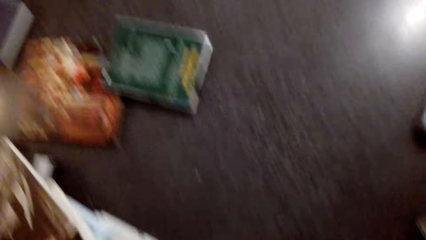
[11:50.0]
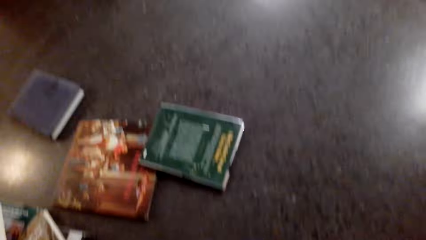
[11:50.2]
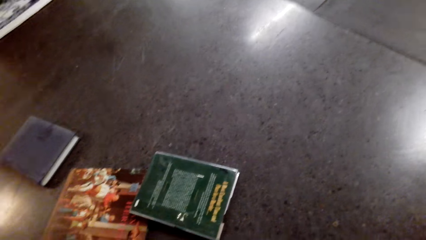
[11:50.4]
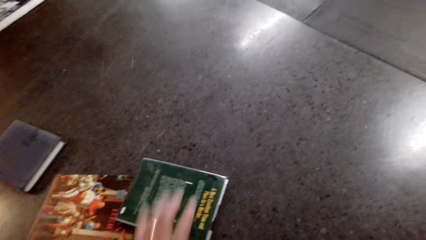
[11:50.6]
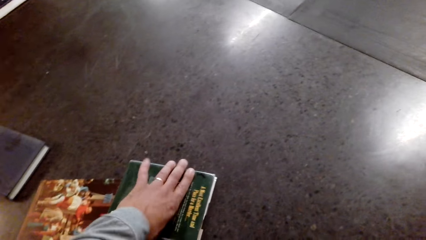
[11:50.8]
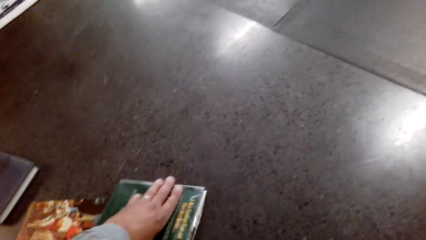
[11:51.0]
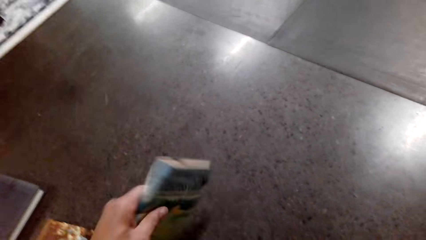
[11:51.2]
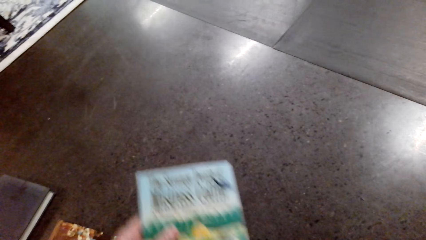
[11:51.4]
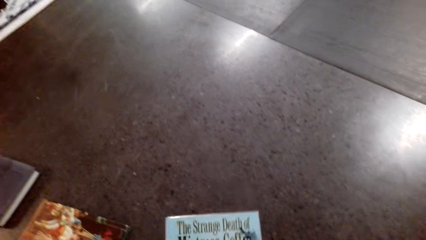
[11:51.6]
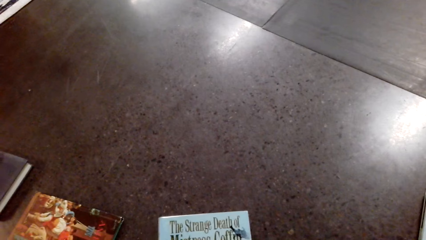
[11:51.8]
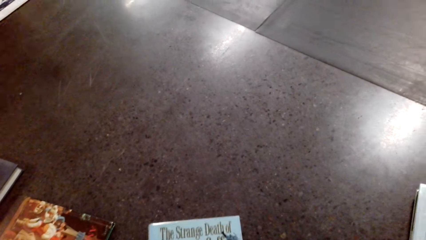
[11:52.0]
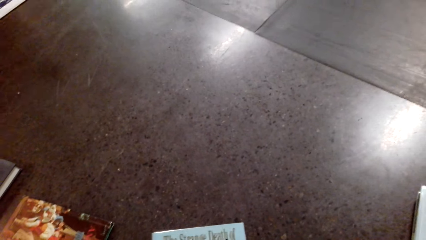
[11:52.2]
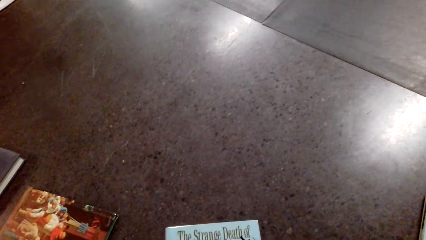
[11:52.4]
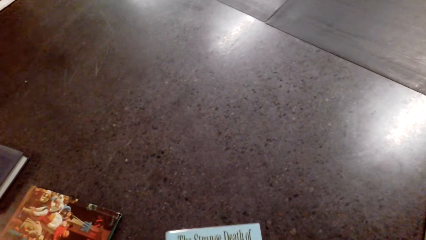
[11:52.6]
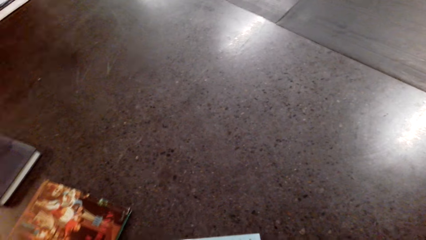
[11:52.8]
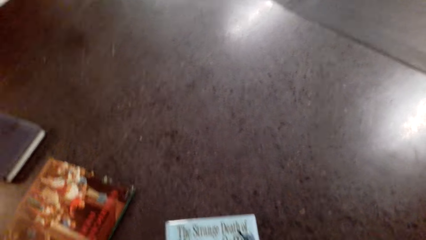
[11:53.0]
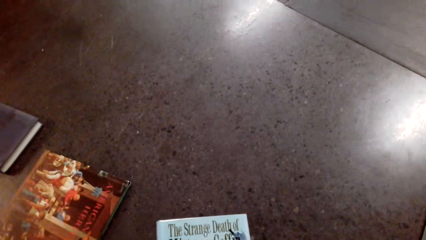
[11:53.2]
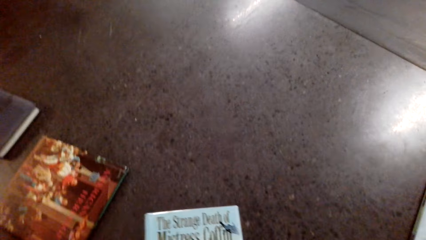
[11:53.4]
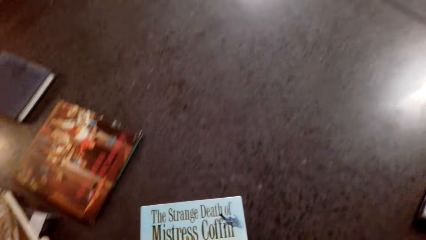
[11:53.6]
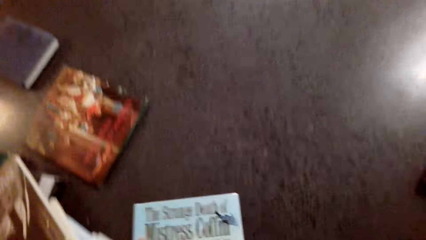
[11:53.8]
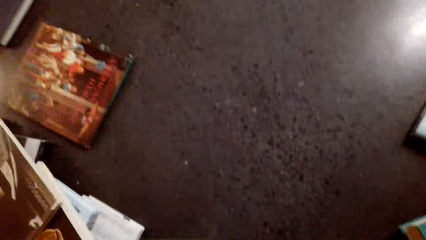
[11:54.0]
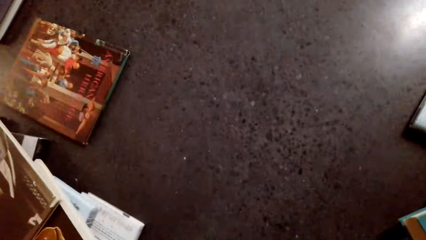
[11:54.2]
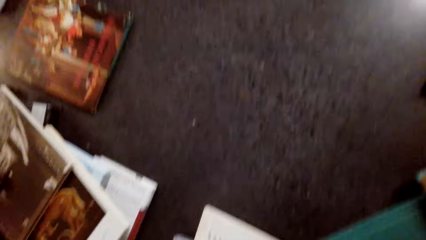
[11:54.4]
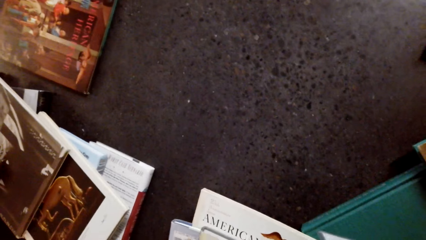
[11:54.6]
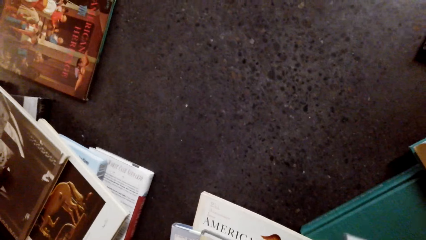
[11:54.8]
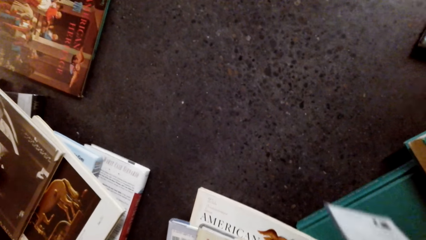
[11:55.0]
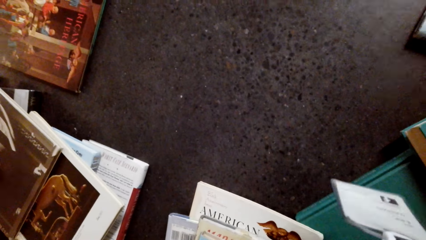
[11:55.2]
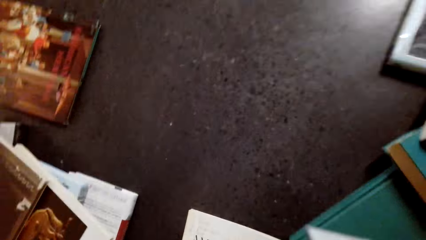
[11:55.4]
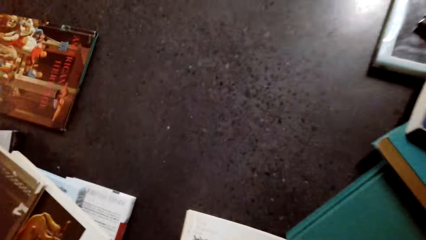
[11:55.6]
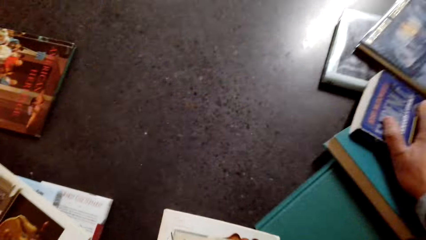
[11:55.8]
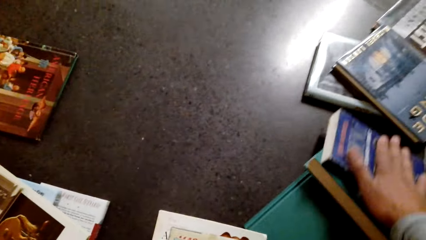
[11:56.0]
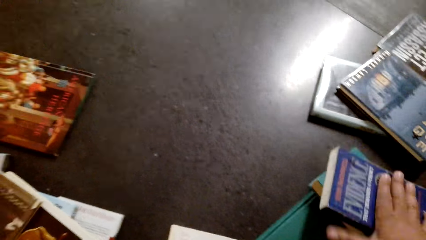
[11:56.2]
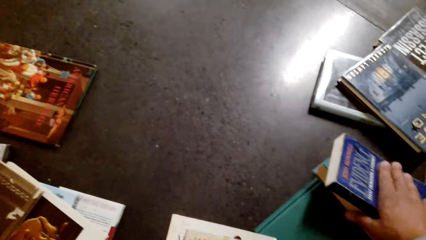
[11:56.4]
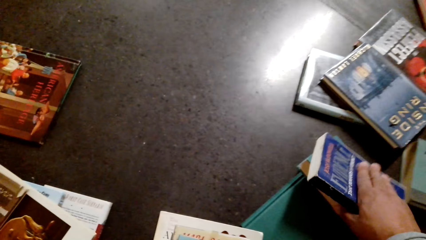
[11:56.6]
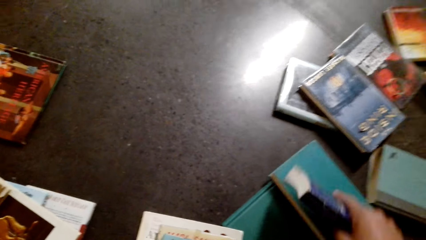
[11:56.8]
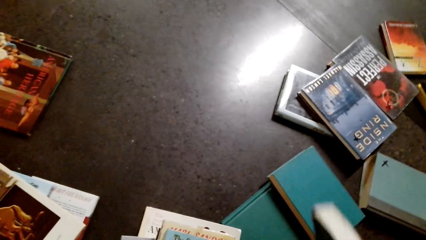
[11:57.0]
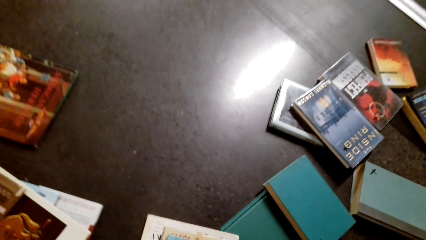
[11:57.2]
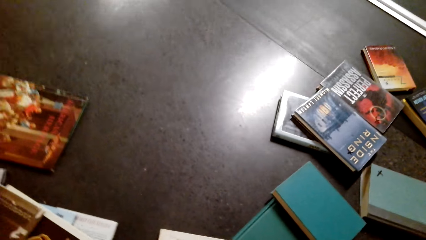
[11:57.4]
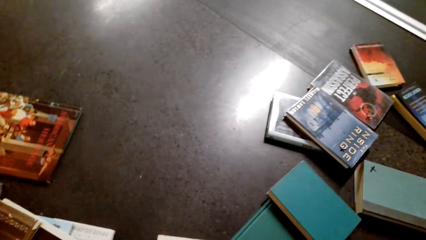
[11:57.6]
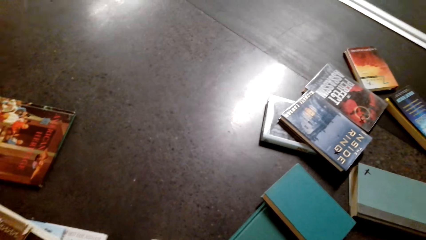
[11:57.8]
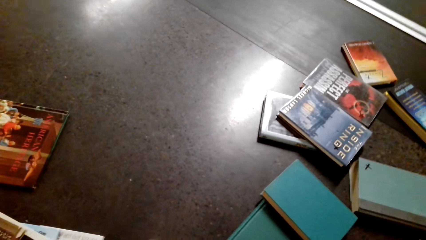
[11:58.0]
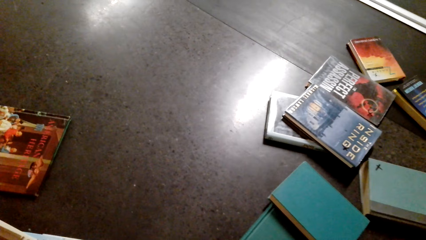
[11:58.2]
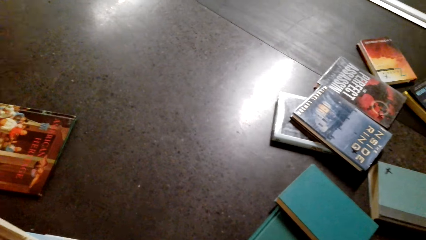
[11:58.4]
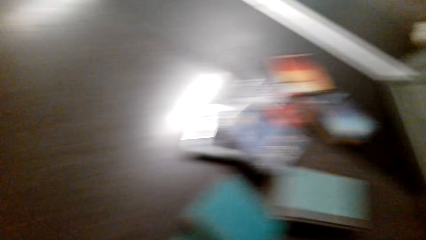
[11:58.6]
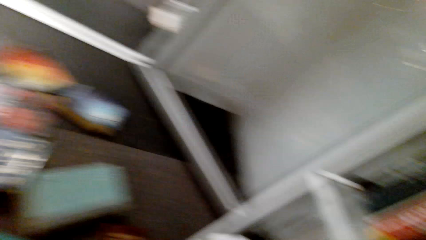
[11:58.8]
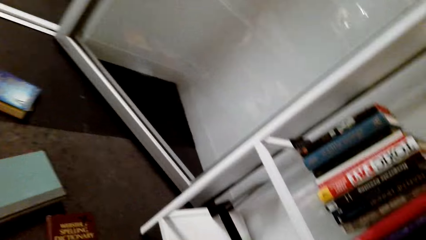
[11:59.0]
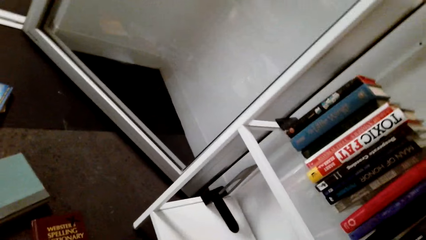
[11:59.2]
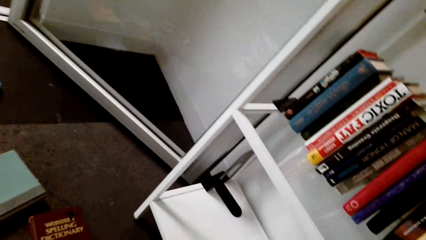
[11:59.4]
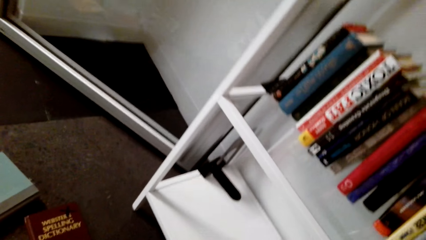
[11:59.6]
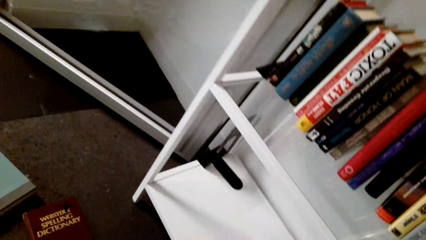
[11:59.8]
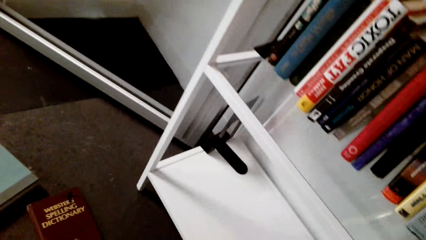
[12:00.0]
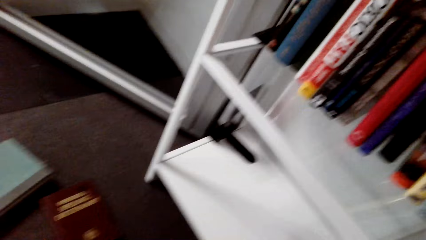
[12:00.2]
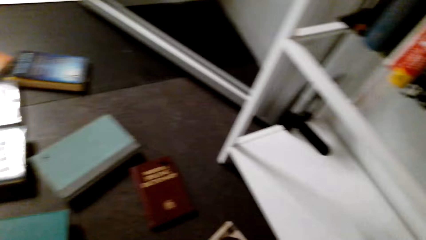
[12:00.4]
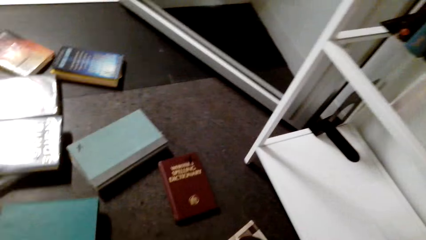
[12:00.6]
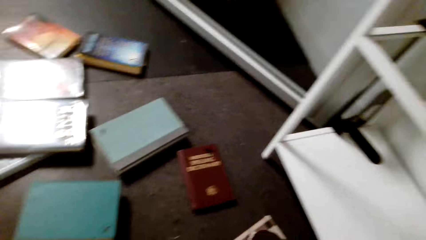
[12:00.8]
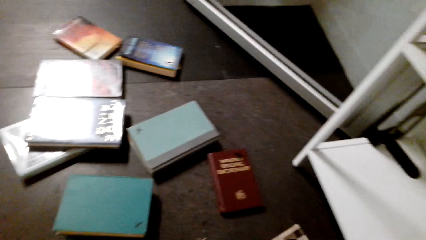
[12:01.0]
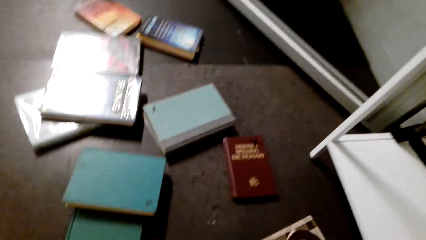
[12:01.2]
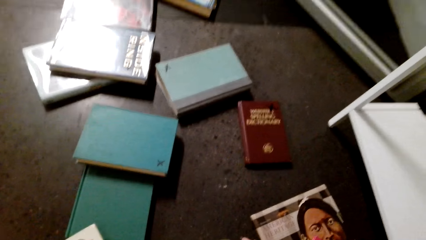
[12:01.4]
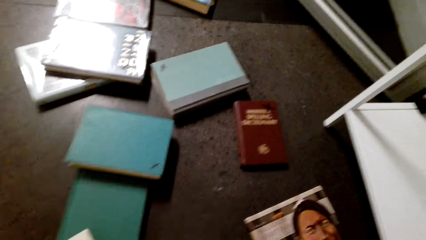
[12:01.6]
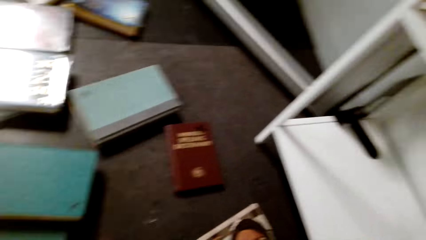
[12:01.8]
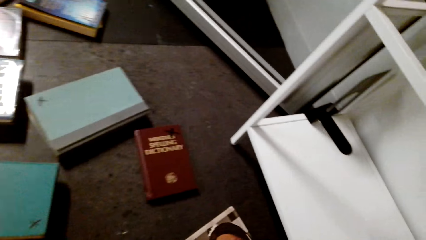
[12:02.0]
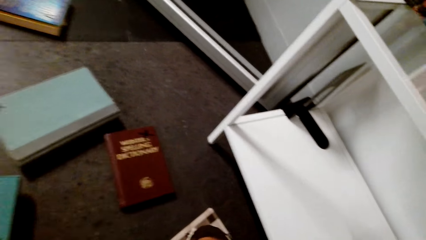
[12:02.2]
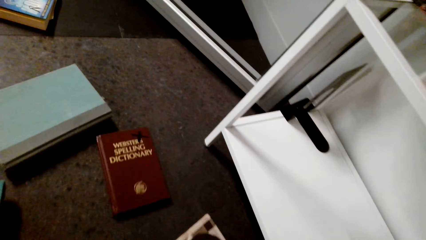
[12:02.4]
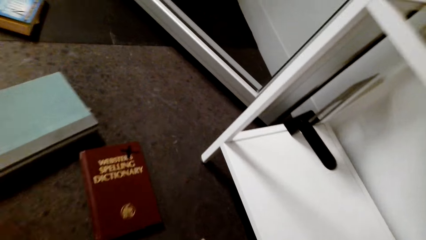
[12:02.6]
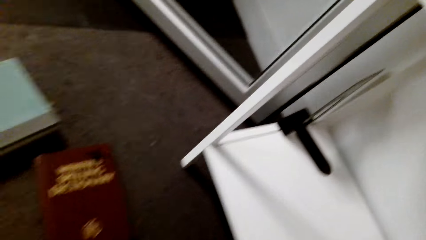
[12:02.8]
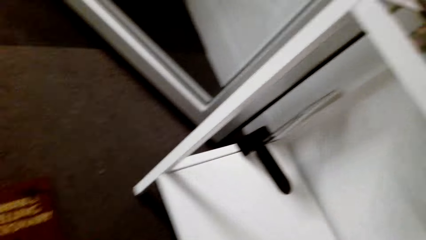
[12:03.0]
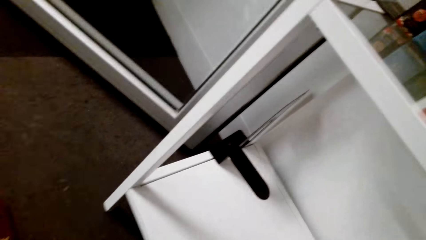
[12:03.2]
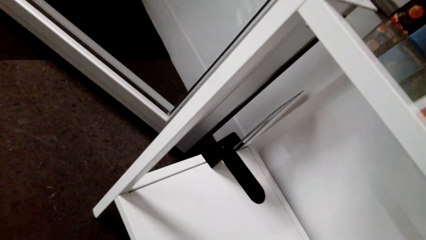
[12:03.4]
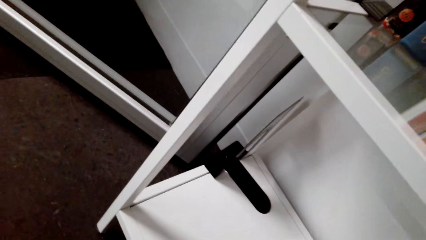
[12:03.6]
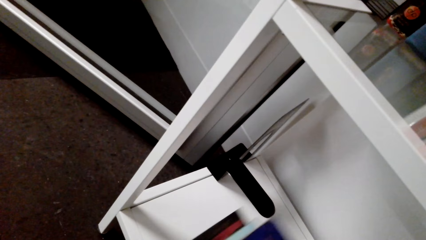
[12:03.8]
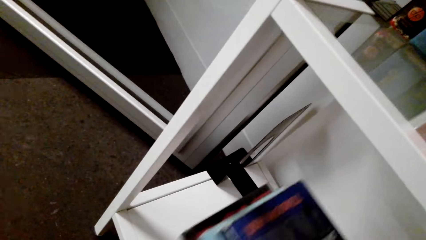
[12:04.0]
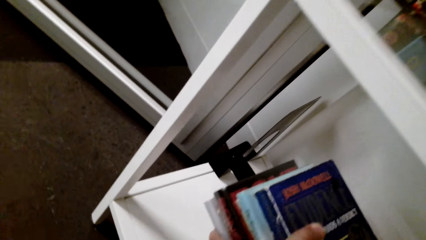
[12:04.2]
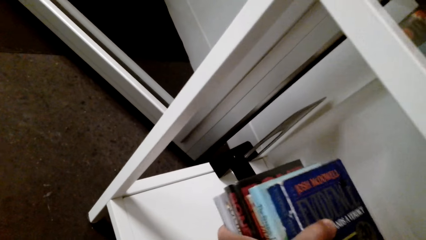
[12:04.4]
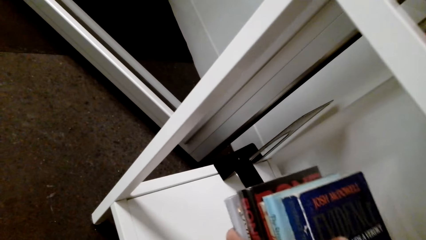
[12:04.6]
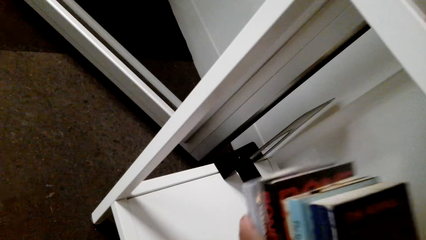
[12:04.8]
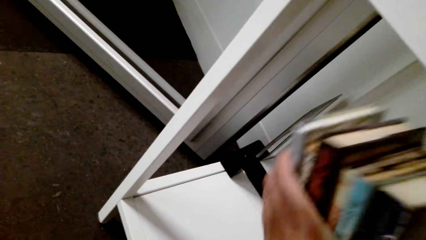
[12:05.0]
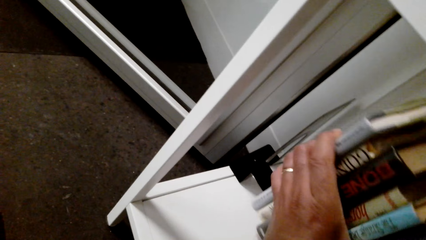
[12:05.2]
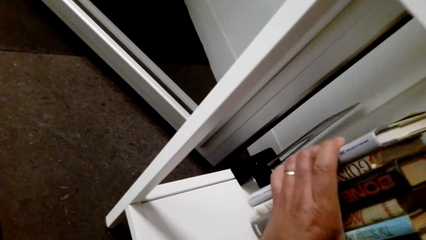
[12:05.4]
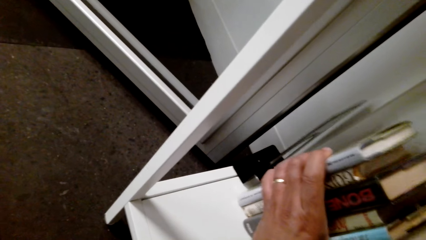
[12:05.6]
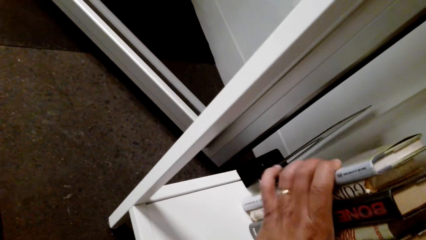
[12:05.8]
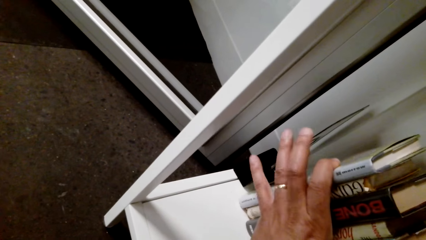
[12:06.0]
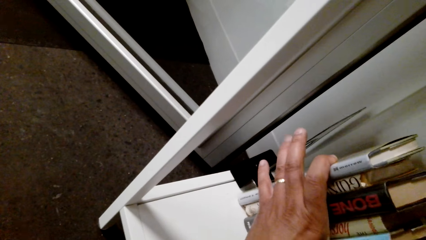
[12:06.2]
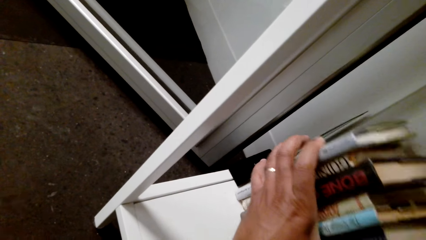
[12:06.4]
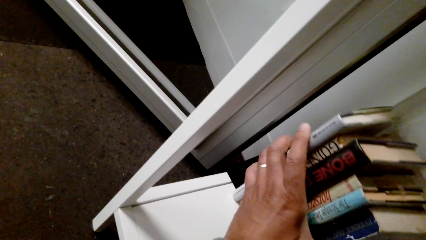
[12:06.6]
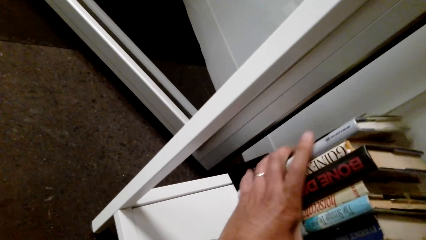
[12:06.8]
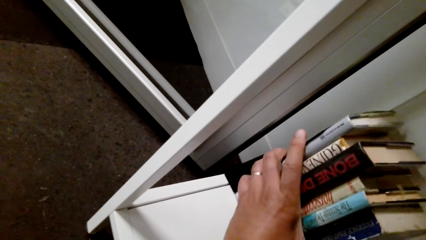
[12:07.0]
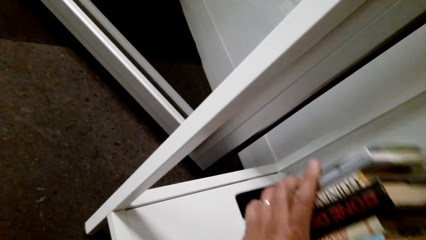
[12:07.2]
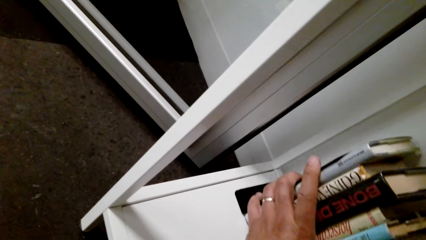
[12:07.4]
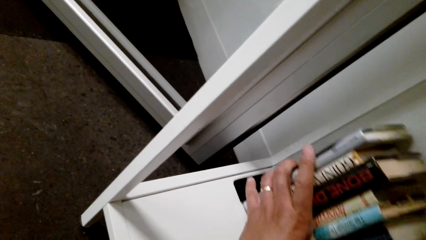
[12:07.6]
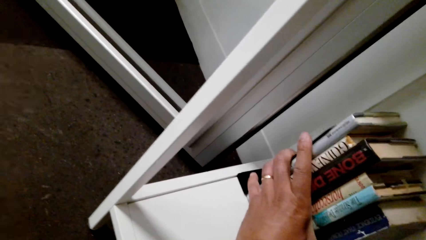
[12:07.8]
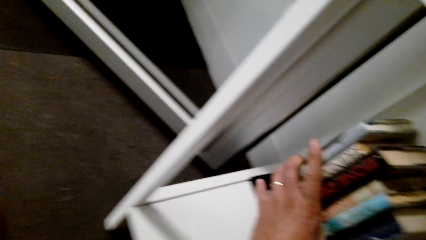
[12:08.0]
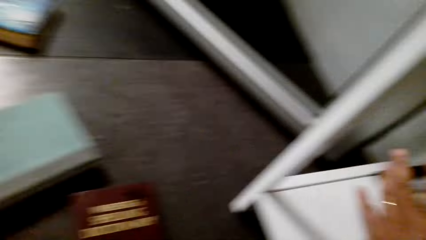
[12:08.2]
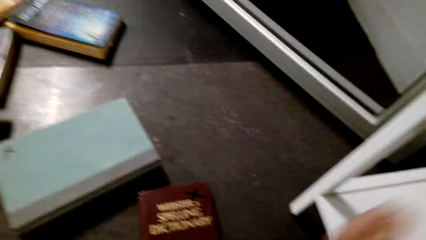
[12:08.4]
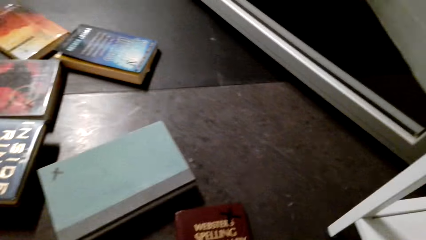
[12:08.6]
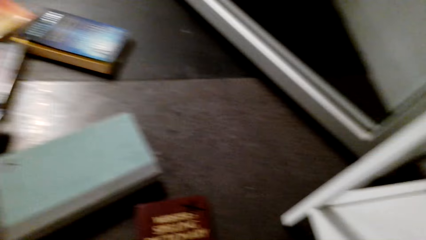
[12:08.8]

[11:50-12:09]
The camera wearer joins the books together. They pick a book from the floor. They join the books together. They pick a book from the floor. They join the books together. They put the books on the shelf.
